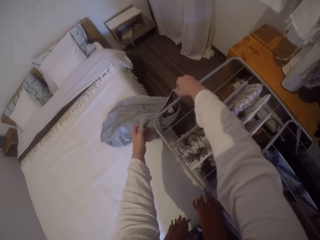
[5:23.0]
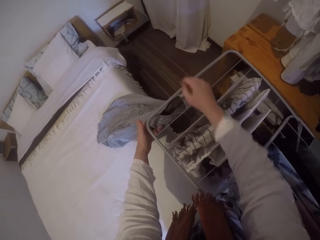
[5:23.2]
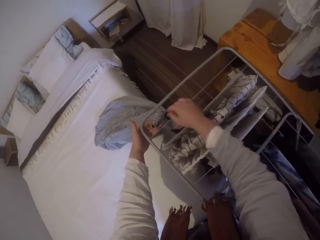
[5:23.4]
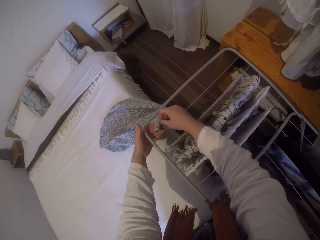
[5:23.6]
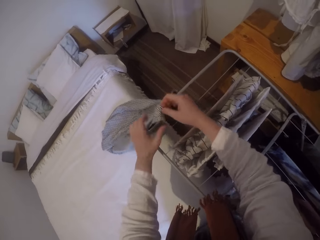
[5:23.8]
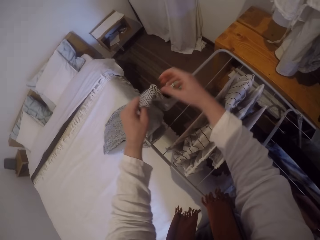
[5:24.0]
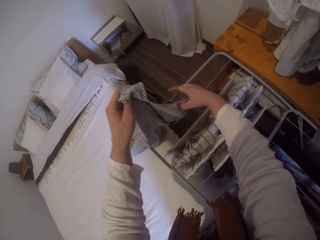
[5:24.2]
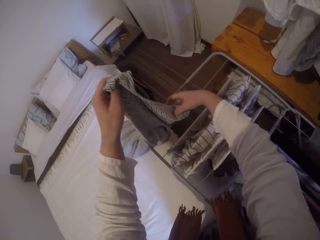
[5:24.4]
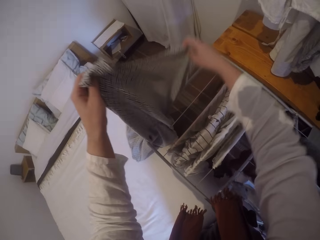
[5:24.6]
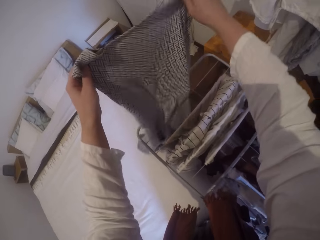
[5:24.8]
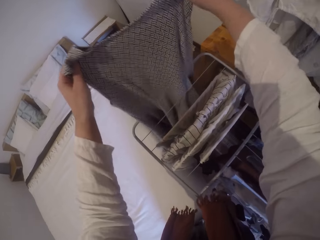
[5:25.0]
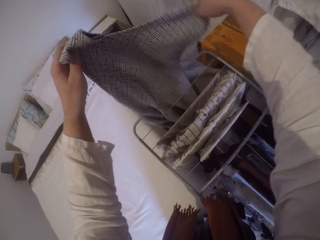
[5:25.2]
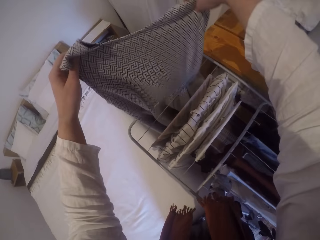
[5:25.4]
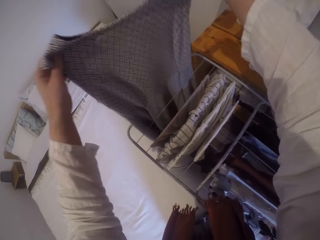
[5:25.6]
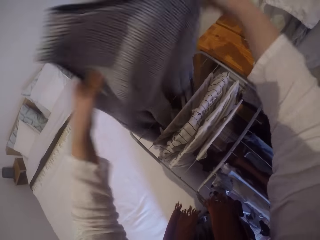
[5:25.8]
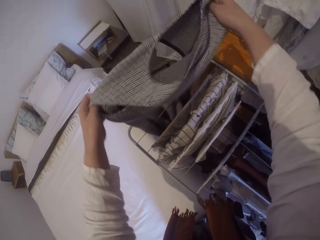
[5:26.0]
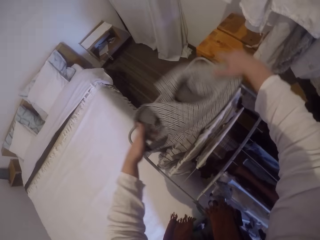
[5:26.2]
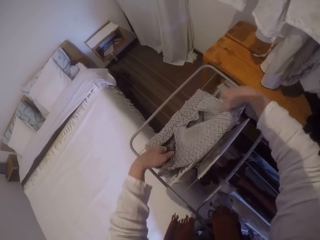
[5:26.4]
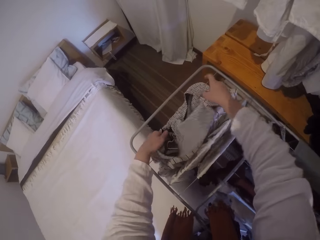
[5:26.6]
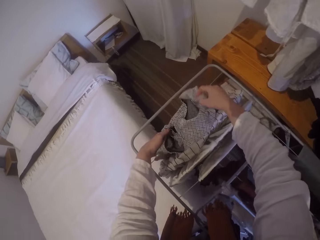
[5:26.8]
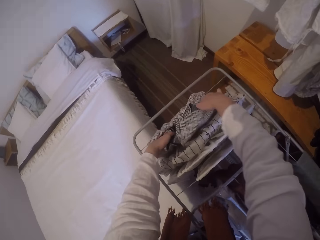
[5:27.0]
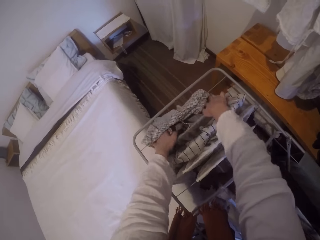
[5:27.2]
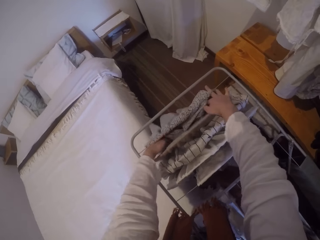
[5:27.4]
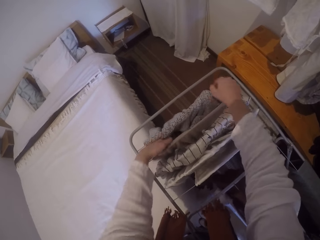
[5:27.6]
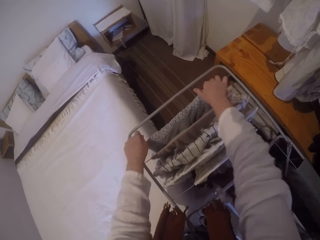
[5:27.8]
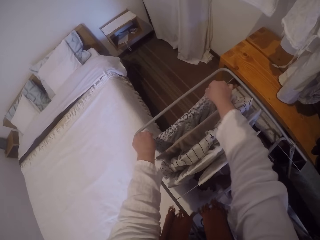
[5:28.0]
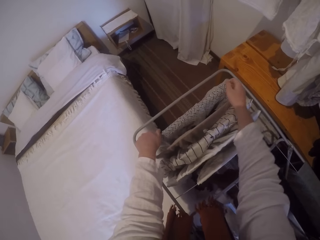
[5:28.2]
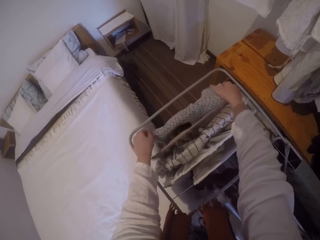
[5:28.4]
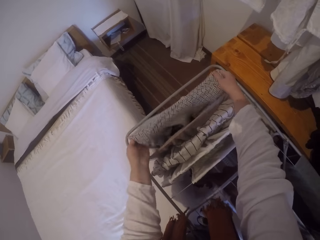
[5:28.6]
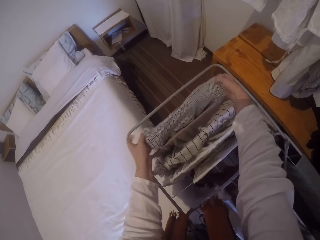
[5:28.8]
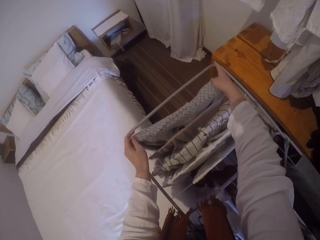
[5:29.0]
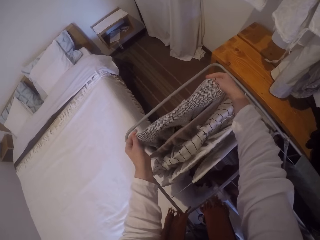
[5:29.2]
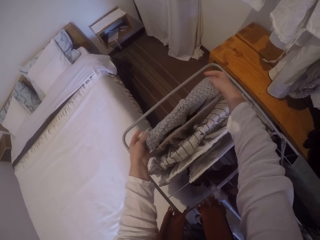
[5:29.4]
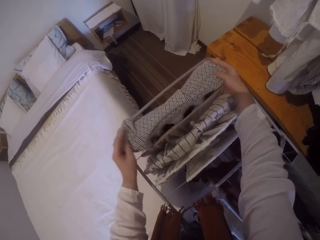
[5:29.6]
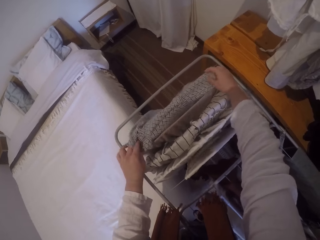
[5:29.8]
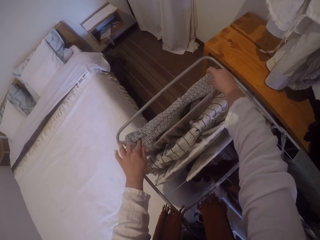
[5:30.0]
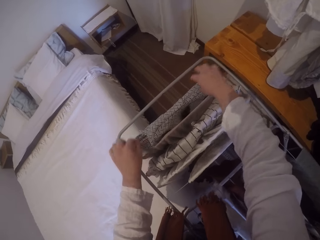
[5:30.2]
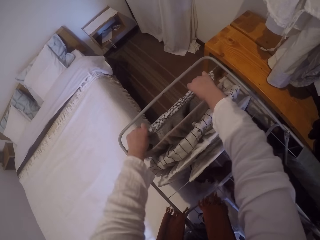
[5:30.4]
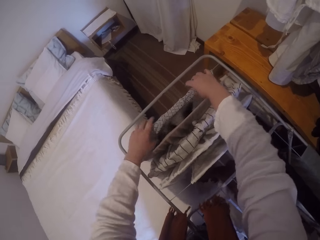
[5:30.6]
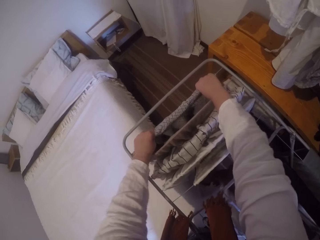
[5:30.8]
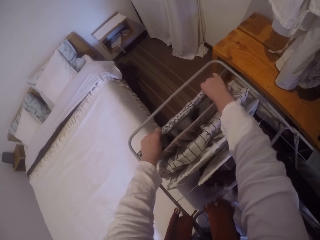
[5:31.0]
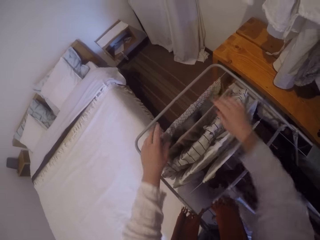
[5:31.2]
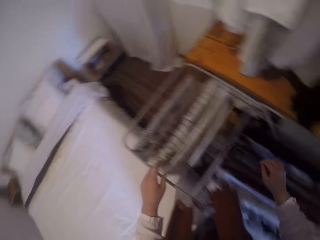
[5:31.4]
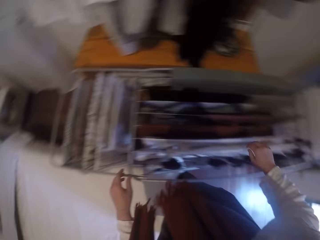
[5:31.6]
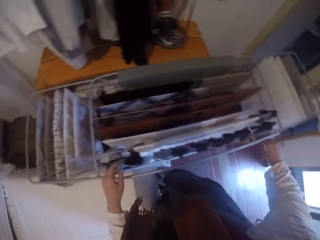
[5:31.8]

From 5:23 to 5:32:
The camera wearer hangs the dress on the cloth rack.

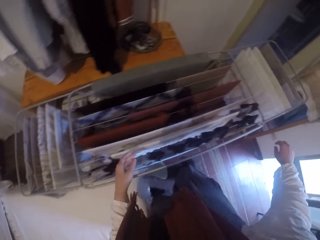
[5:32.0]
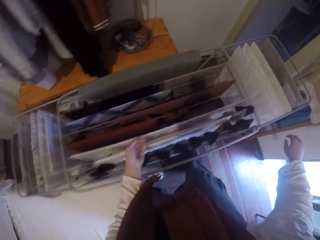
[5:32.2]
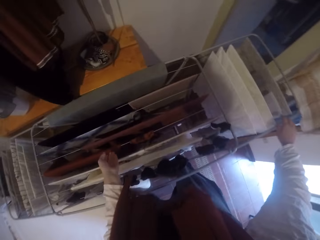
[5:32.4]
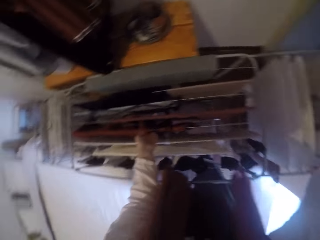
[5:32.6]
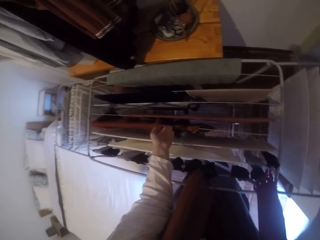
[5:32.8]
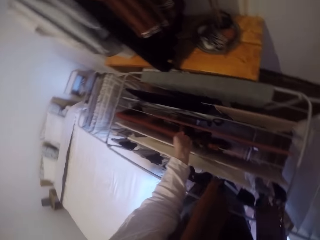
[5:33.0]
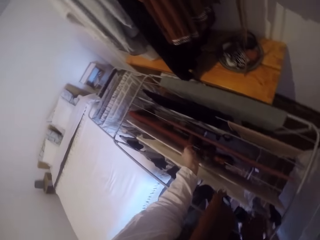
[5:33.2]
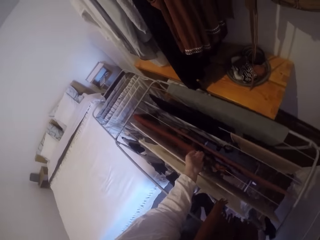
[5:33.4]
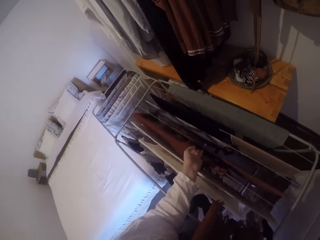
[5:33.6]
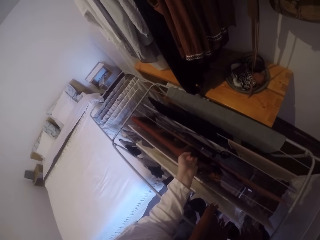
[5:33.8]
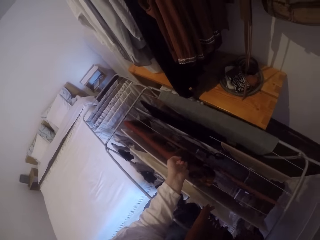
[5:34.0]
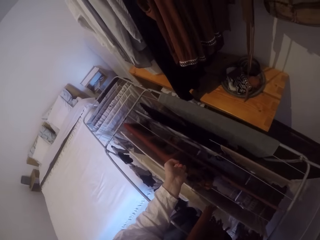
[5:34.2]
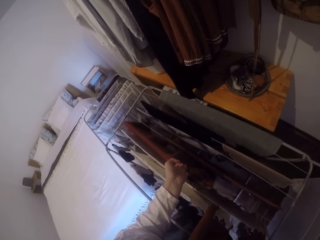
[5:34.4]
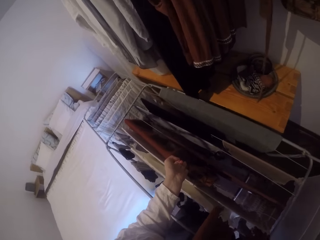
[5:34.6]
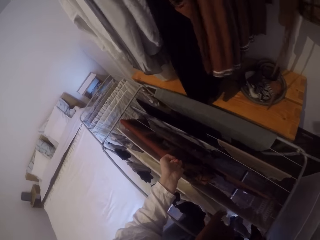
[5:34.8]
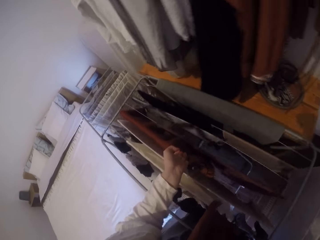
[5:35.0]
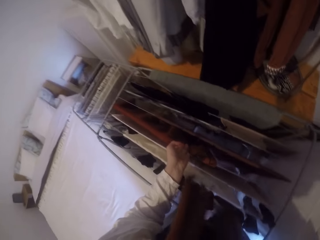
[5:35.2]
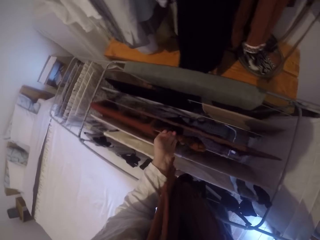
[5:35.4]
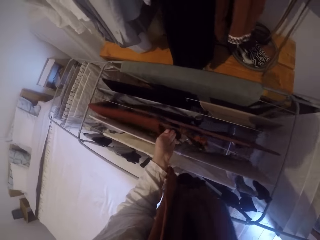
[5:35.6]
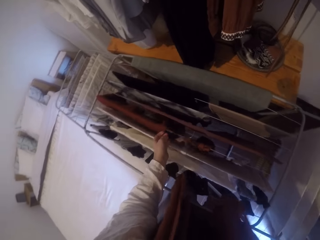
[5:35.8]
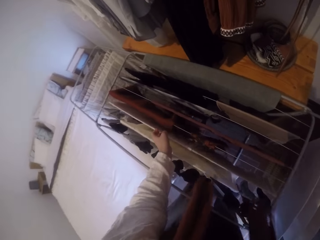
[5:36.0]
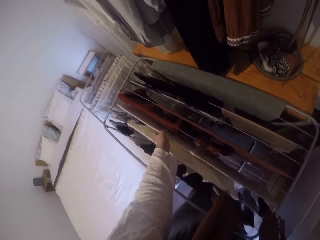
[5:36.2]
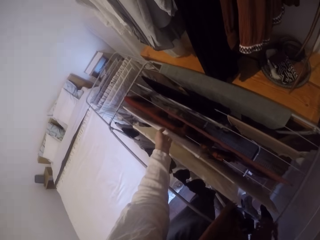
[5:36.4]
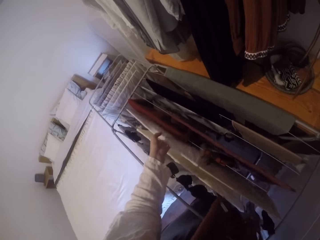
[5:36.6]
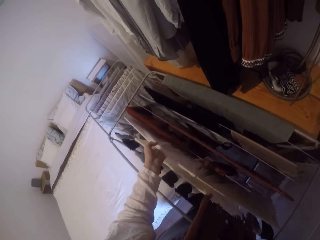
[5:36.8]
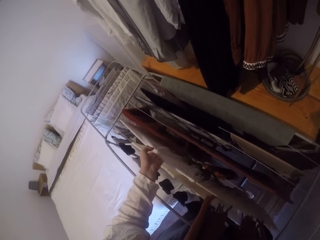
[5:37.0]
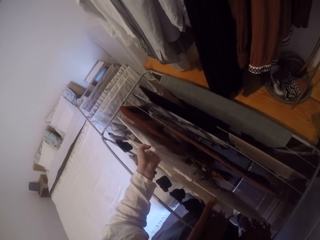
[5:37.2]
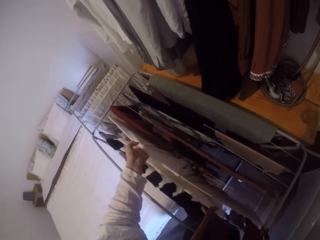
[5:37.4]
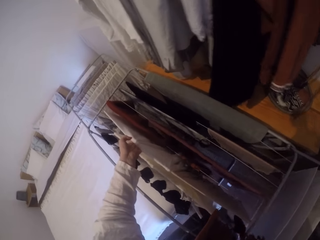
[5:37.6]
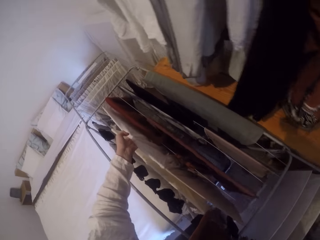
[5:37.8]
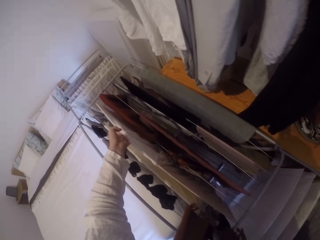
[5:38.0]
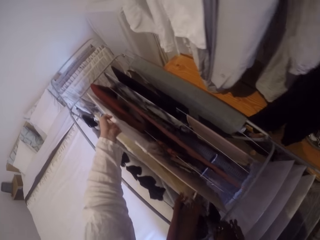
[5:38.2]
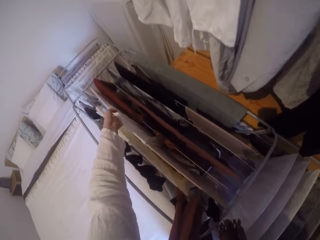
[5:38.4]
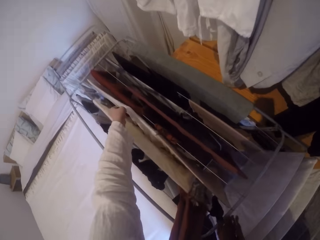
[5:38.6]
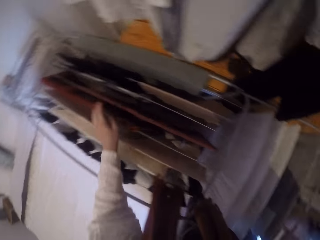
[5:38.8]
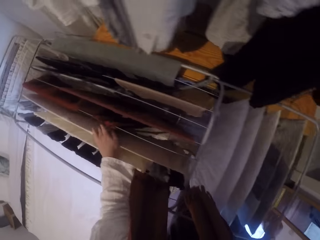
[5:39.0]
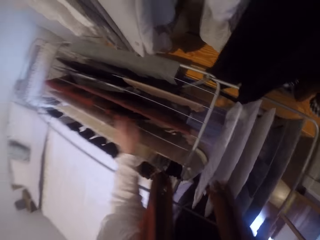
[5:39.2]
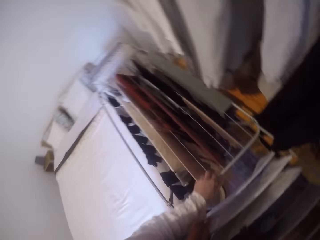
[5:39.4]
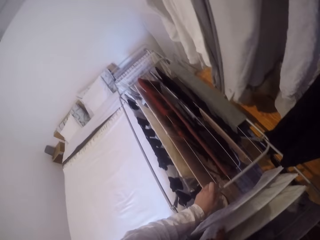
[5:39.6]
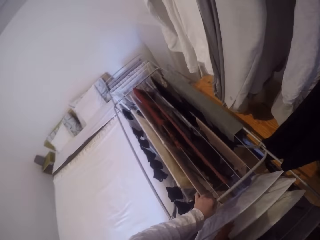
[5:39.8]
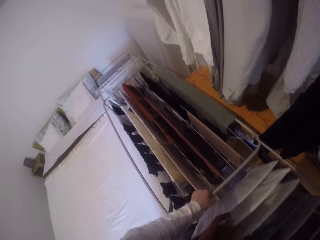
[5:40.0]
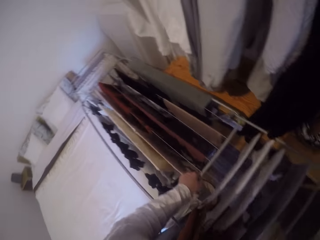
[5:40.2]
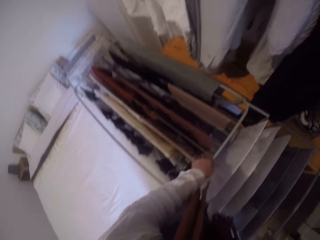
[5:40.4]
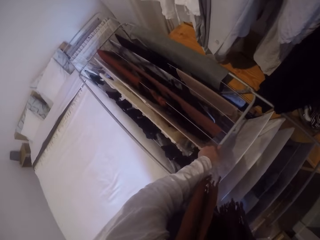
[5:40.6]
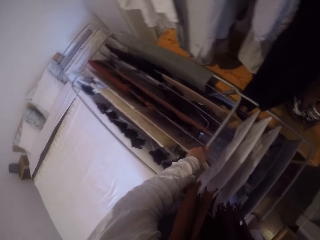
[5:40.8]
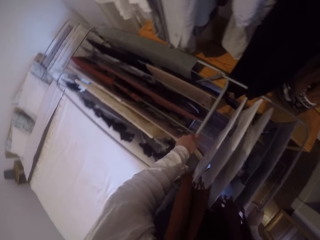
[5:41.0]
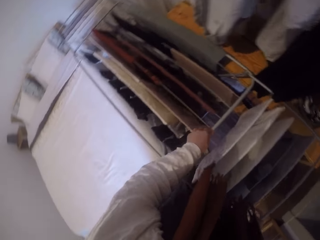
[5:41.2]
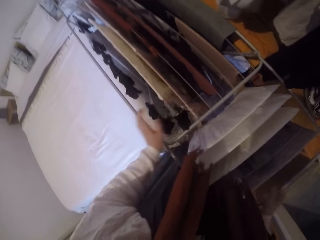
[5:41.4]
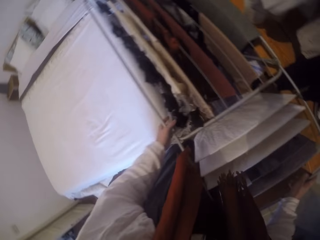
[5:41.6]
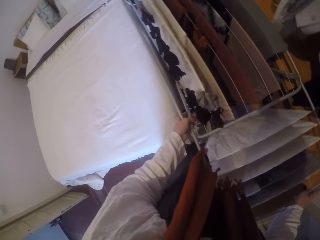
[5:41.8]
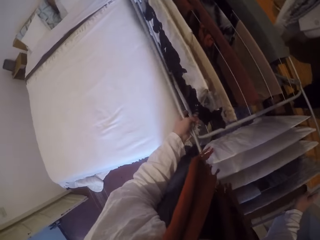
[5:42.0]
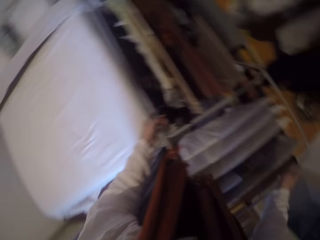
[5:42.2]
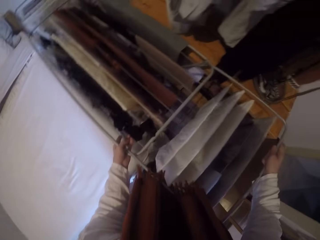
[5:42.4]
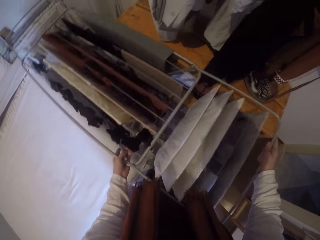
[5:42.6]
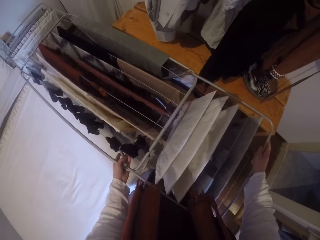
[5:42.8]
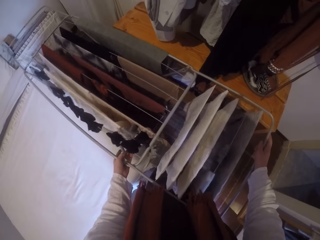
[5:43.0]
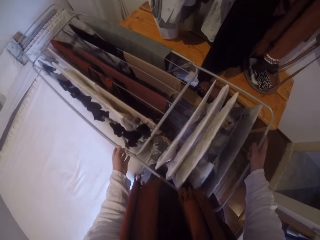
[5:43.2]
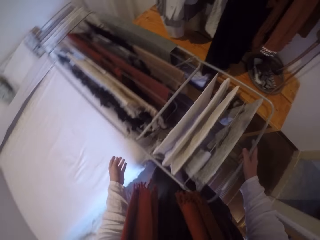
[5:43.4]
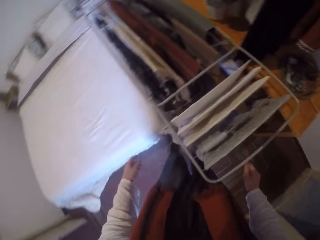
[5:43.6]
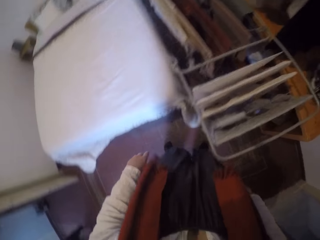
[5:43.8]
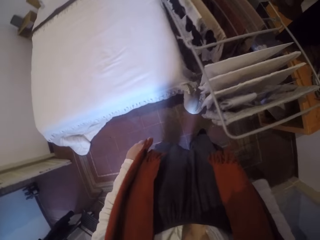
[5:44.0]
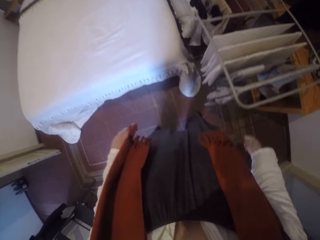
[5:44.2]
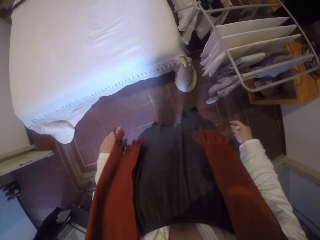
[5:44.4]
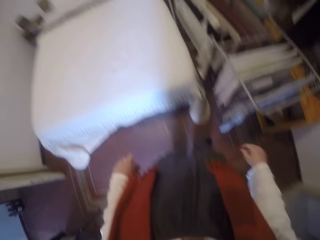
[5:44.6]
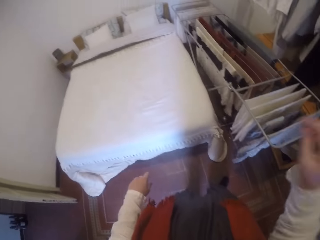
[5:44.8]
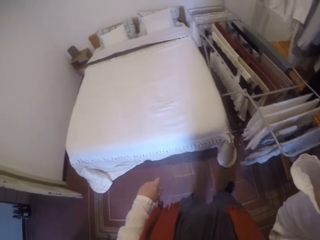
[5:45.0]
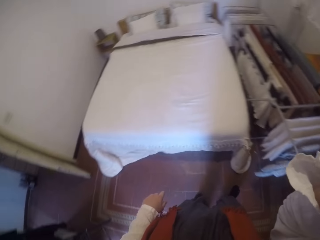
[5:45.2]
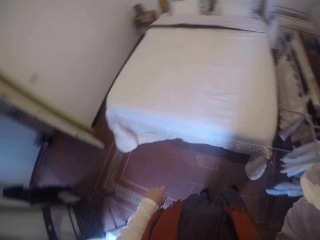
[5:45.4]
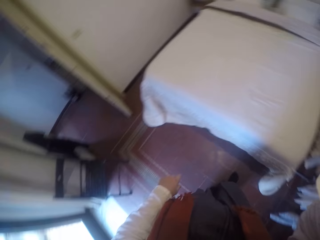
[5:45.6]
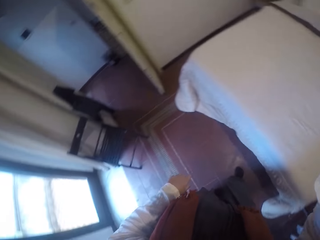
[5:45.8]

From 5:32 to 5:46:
The camera wearer moves the cloth rack to the side of the bed. She adjusts the cloth rack. She turns to the bed. She touches her head camera.
